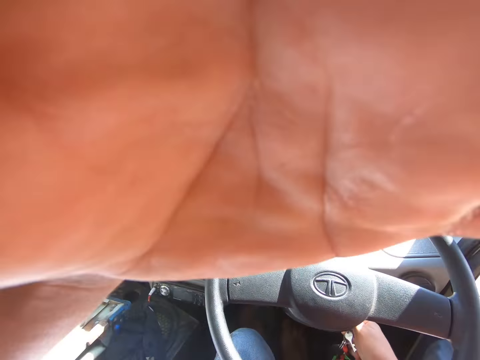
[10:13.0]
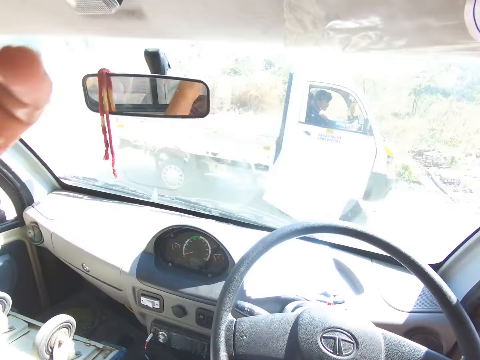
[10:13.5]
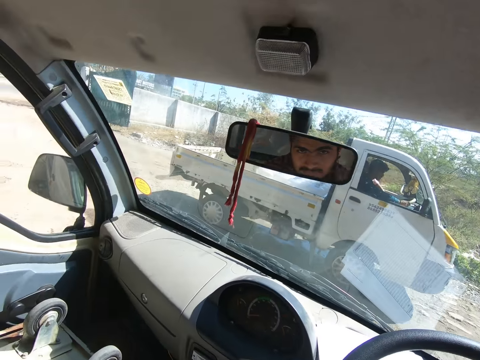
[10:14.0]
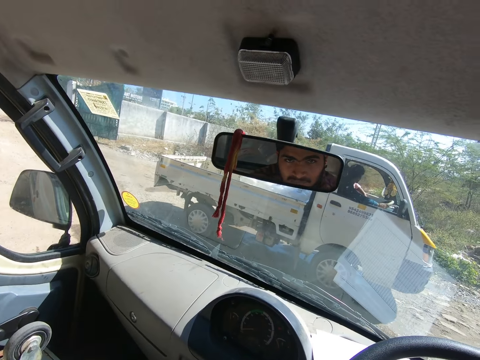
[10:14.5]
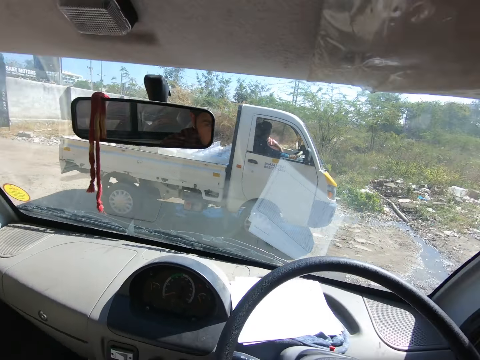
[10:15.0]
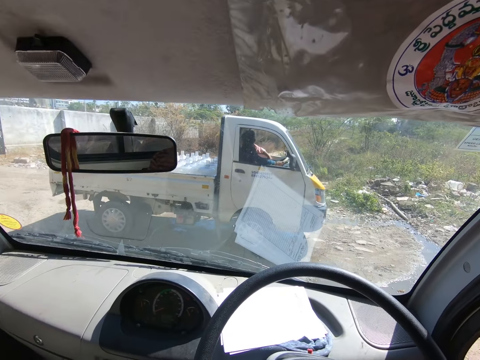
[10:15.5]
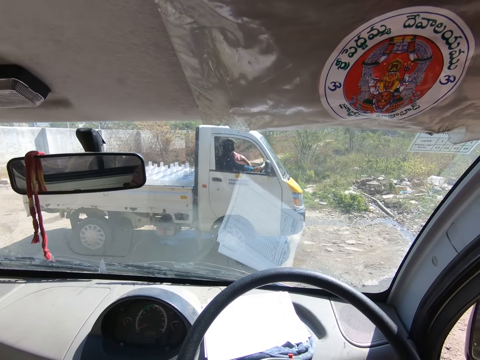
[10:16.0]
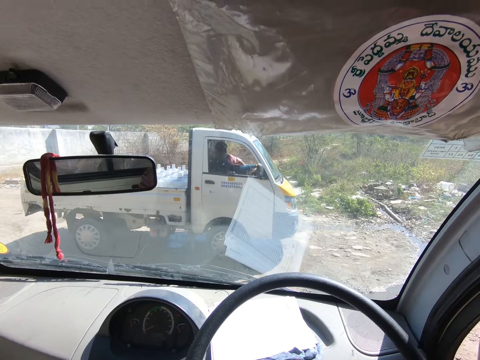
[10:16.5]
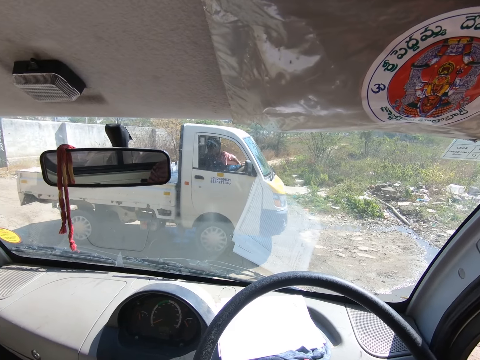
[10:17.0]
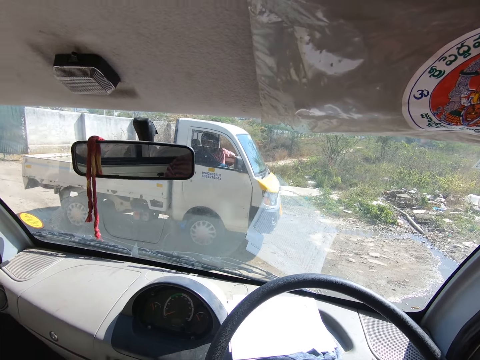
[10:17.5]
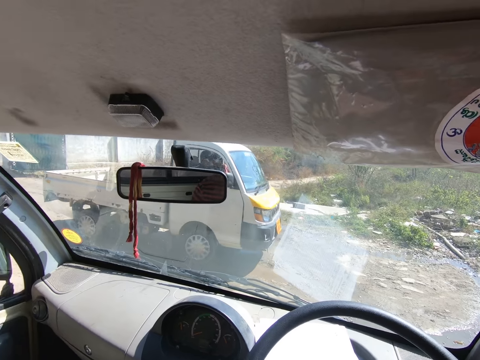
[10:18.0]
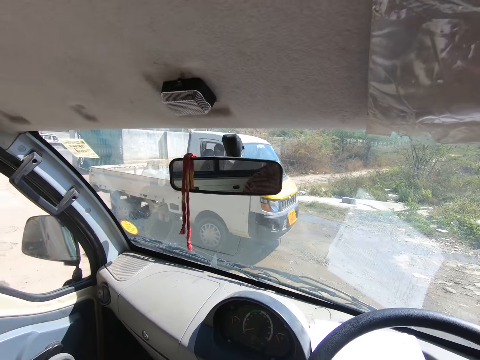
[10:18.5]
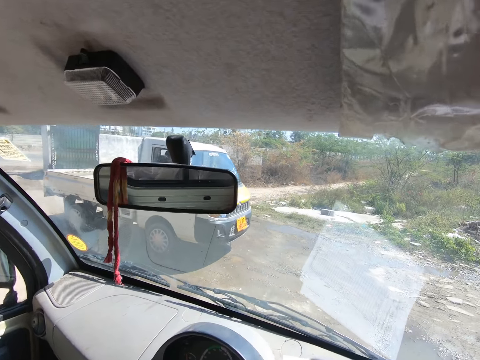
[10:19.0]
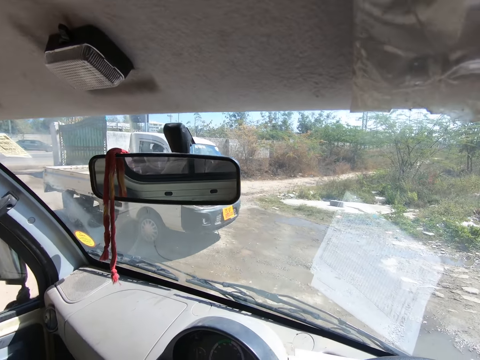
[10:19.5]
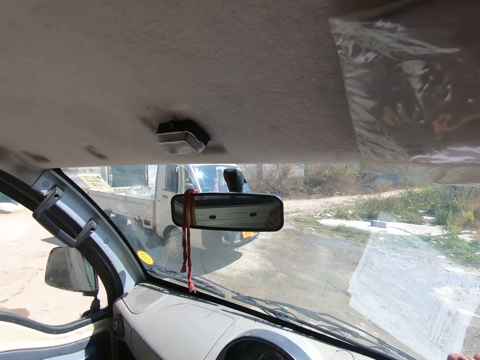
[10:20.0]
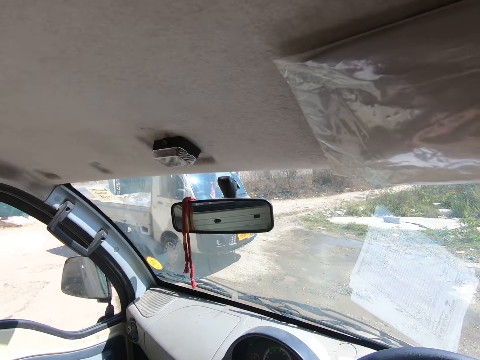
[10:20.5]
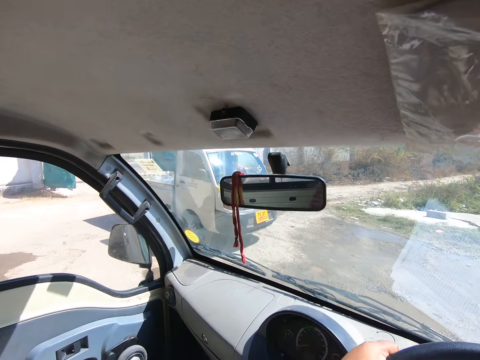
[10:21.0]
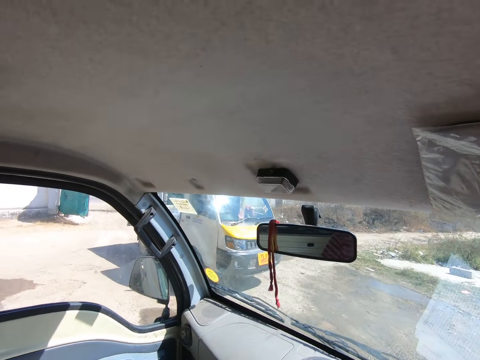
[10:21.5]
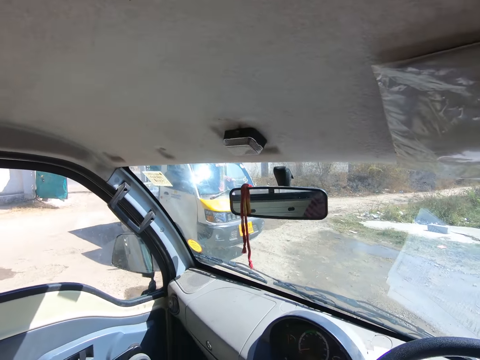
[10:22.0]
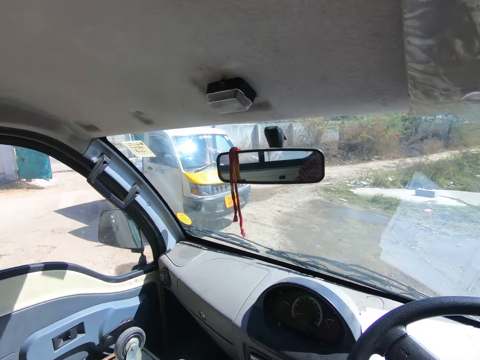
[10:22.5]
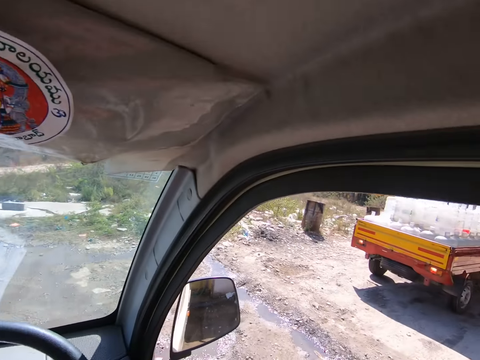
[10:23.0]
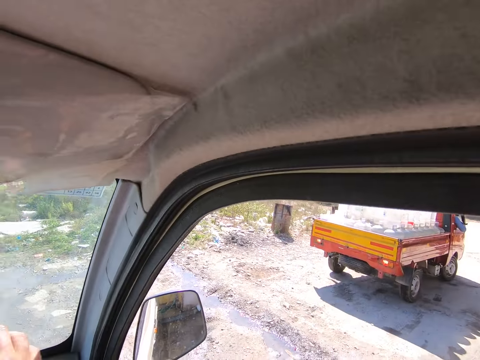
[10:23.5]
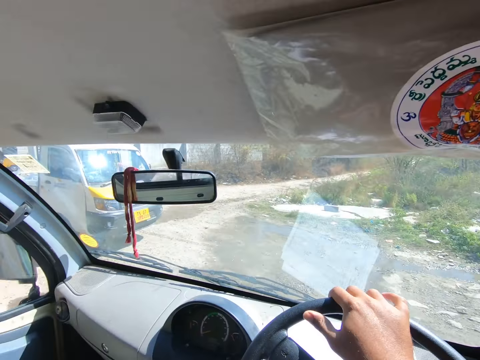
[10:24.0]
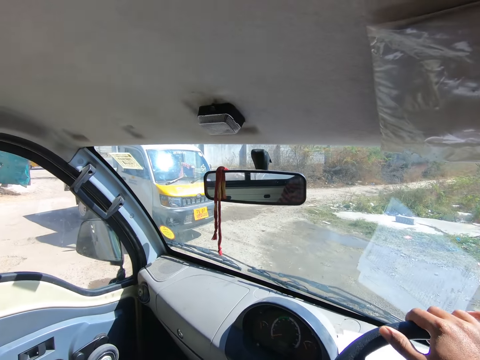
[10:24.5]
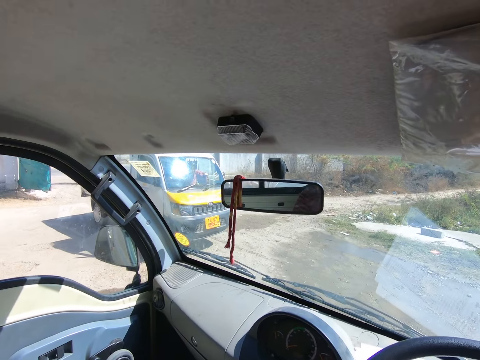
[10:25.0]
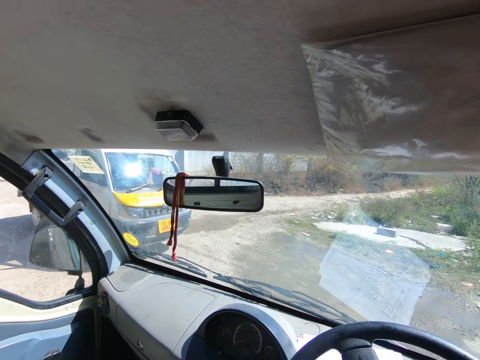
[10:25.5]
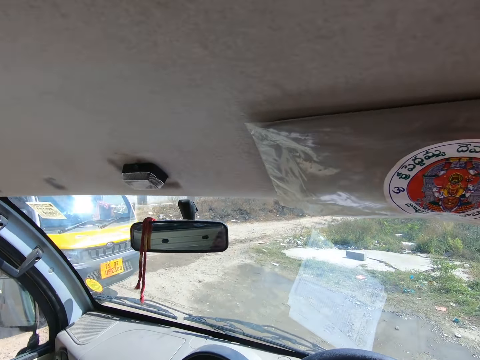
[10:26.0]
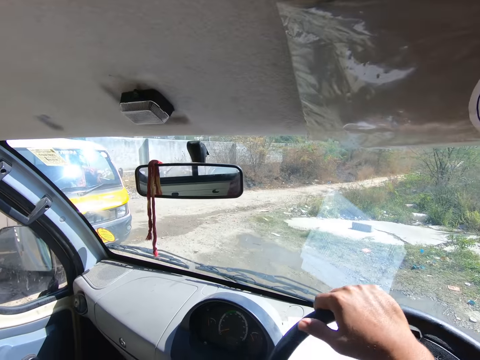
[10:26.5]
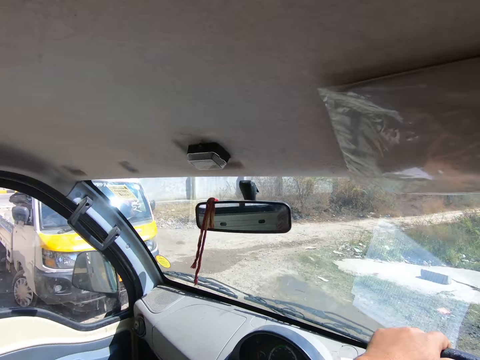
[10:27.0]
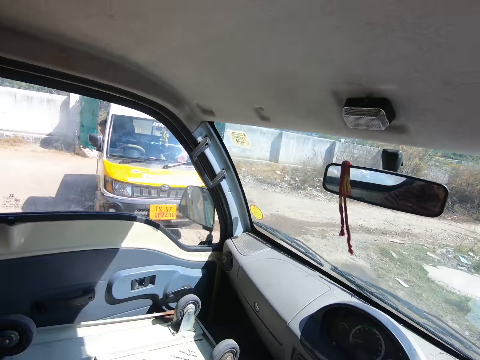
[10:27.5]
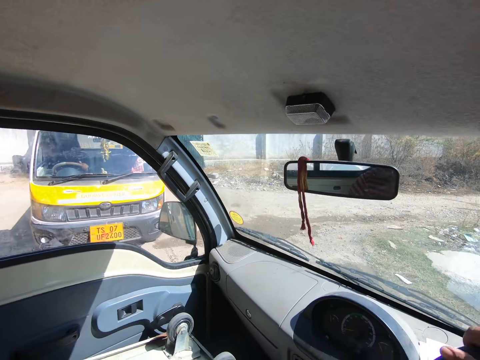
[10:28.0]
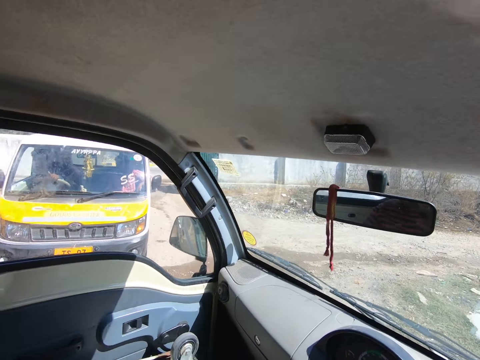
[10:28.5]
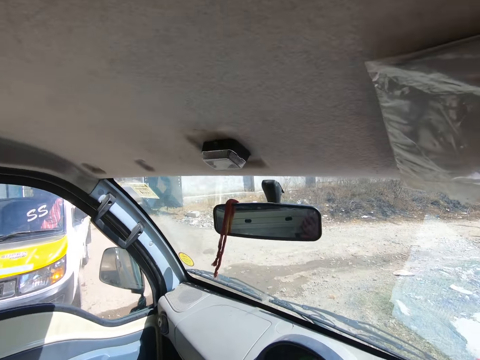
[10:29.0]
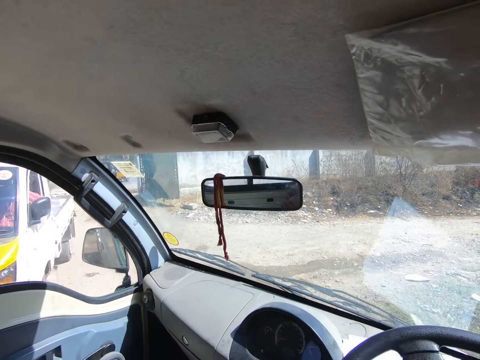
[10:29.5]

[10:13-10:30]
The camera wearer turns the steering wheel with his left hand. He places his right hand on the steering wheel. He drives the truck down a road.

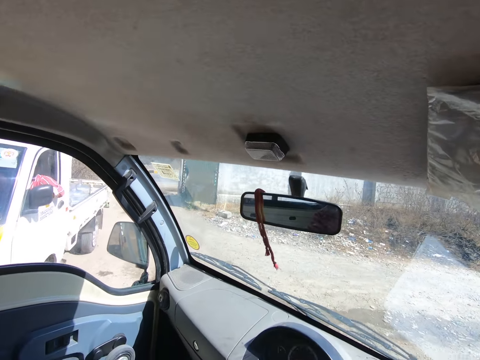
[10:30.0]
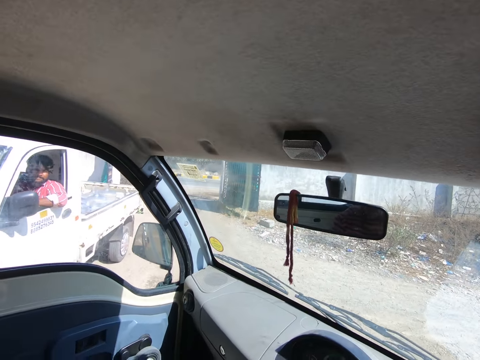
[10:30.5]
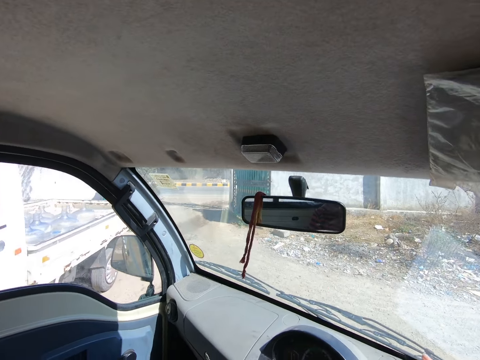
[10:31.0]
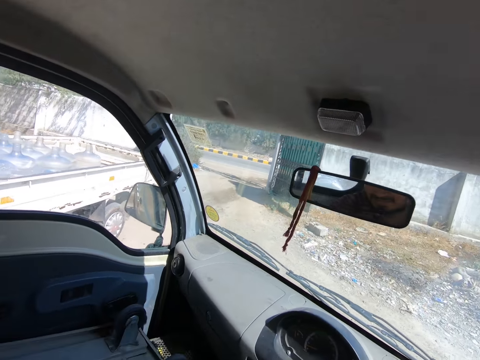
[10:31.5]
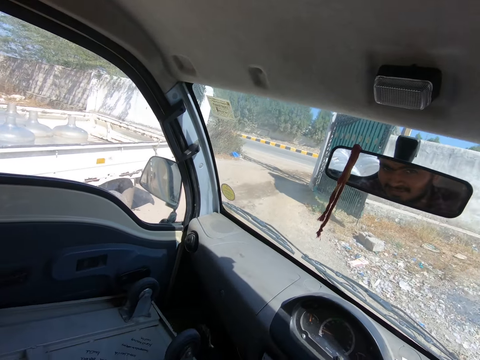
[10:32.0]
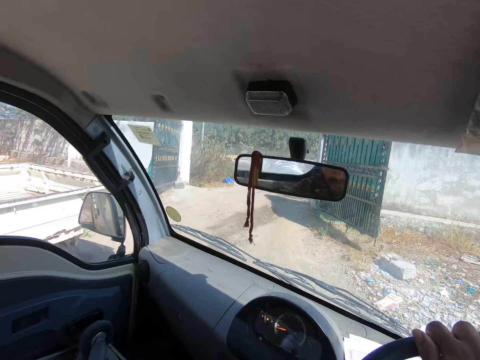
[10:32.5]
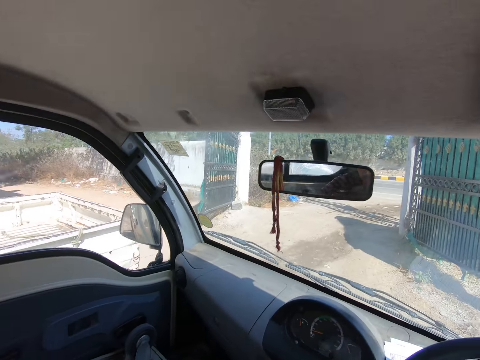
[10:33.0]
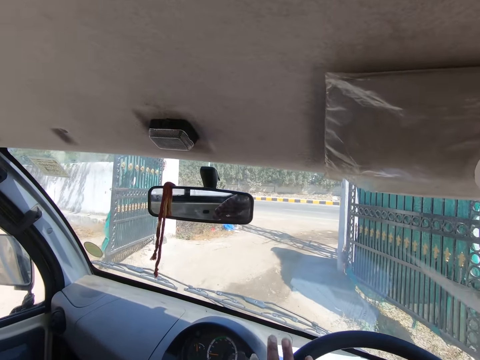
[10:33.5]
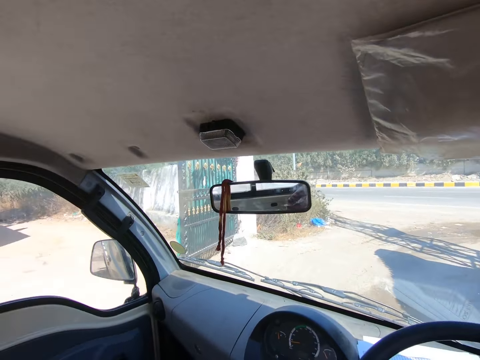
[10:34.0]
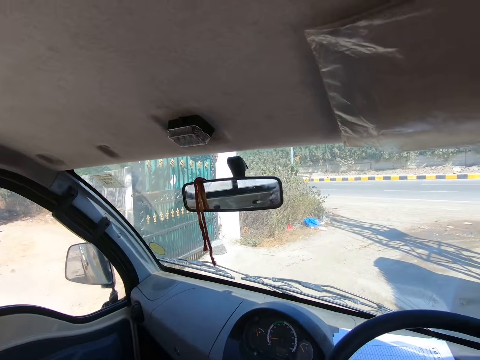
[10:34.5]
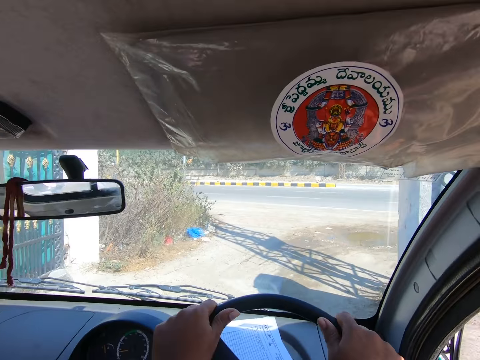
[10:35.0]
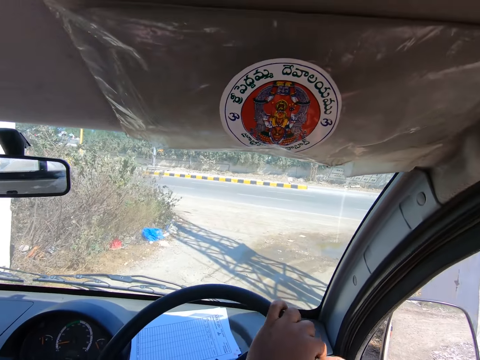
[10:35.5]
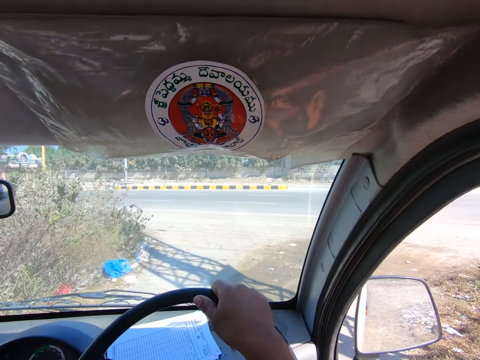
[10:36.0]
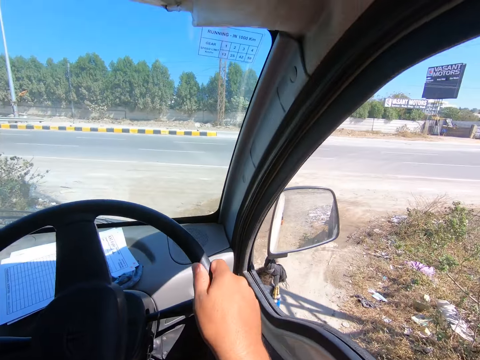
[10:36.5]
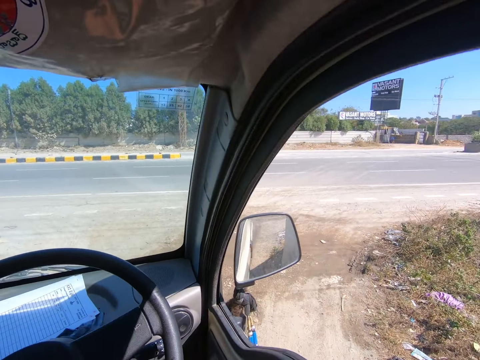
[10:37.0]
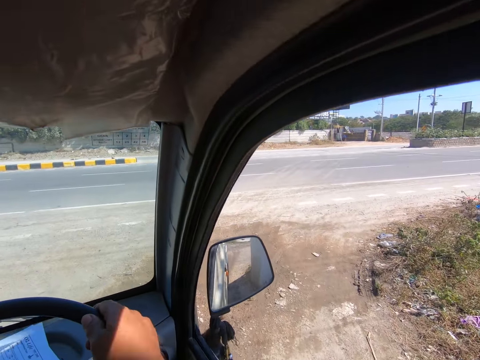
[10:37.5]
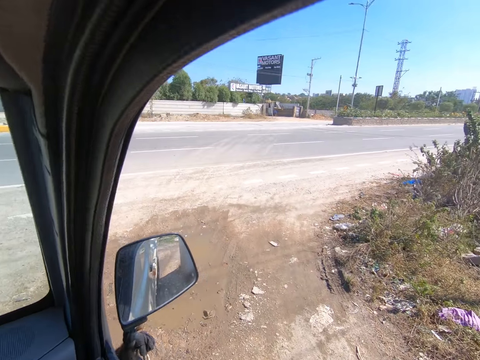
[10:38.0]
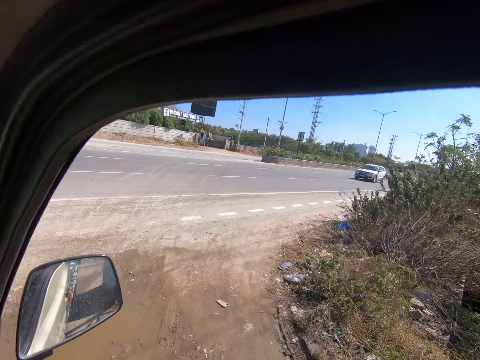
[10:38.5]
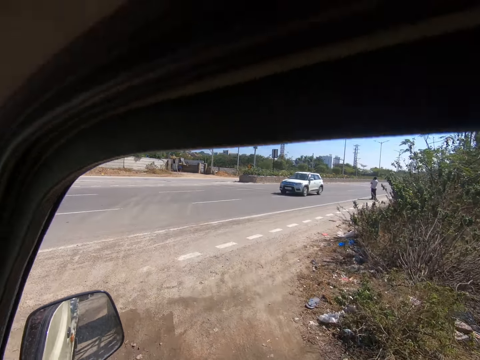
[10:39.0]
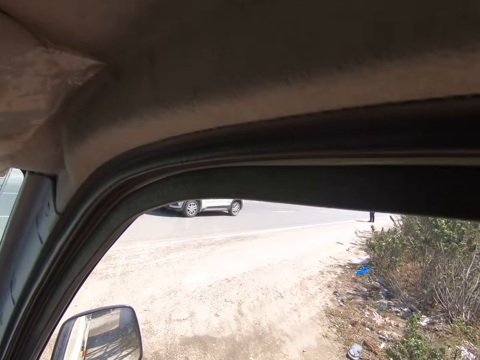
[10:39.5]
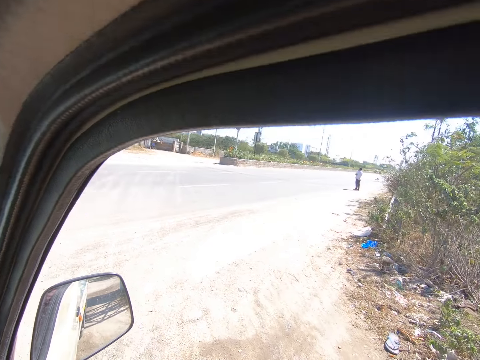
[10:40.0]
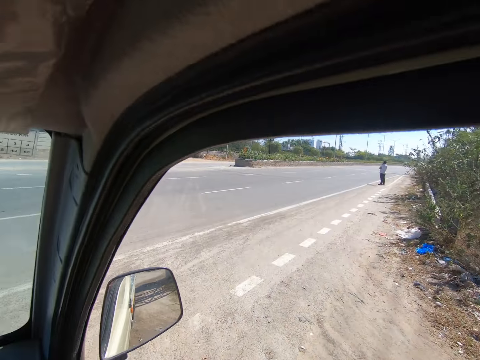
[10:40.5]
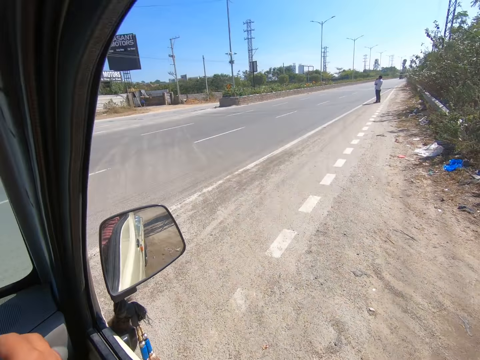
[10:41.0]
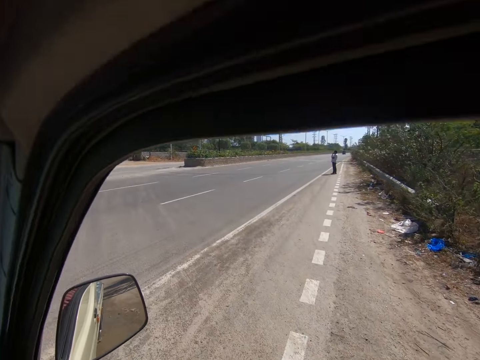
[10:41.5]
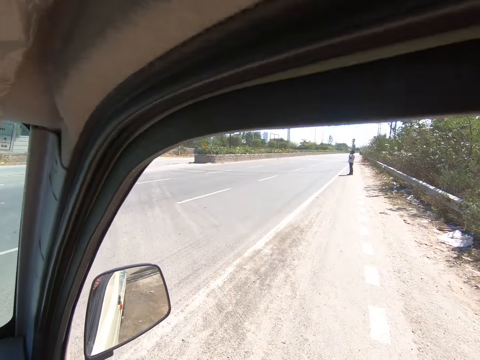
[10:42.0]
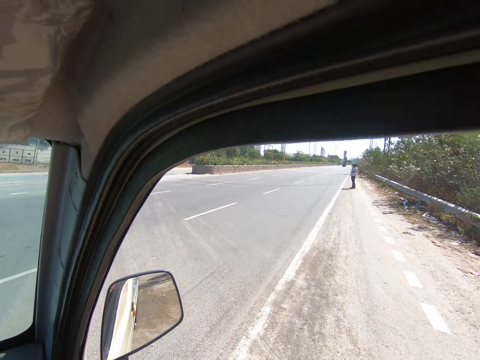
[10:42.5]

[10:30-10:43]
A white car drives past the camera wearer.
